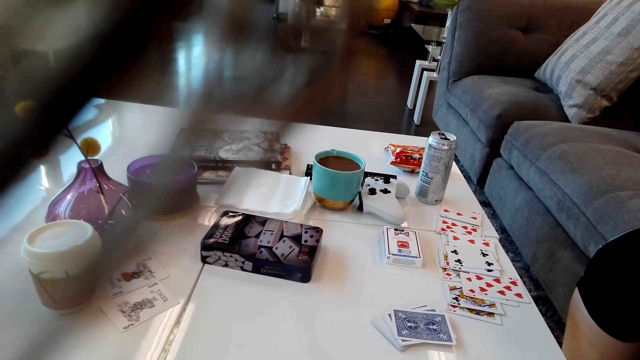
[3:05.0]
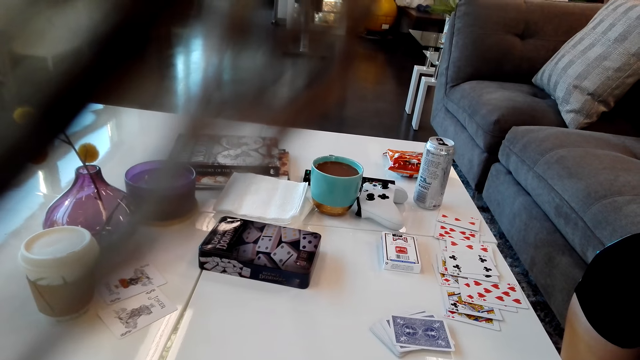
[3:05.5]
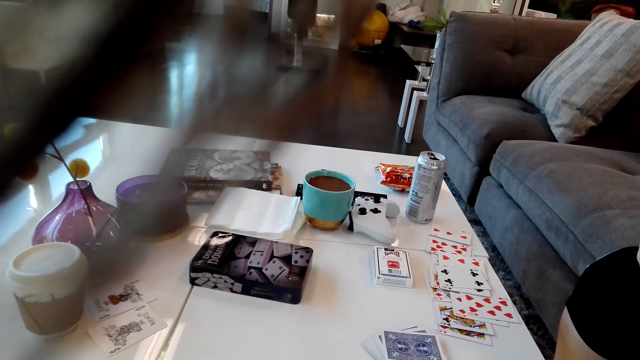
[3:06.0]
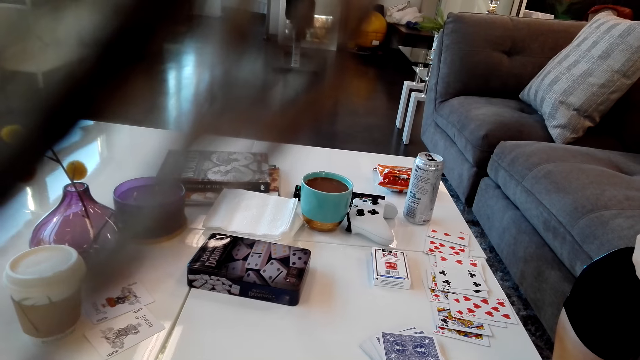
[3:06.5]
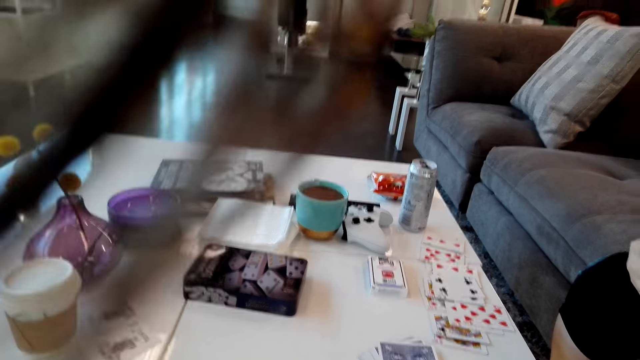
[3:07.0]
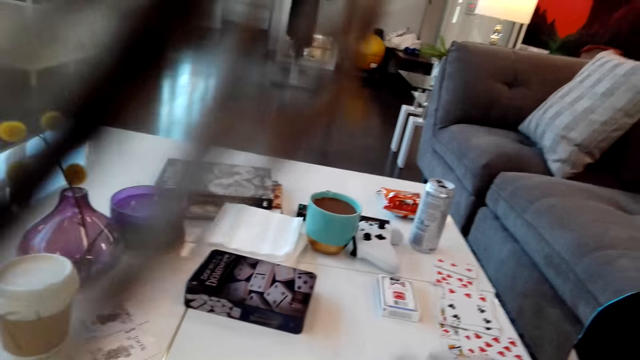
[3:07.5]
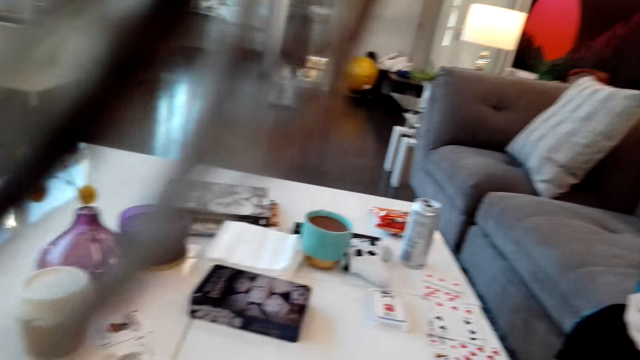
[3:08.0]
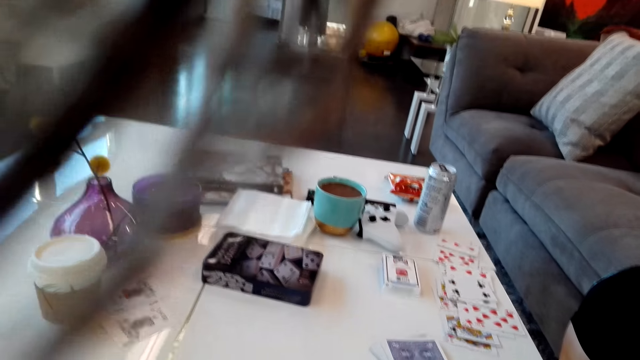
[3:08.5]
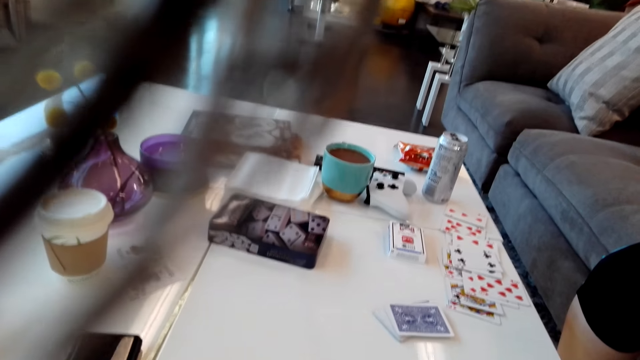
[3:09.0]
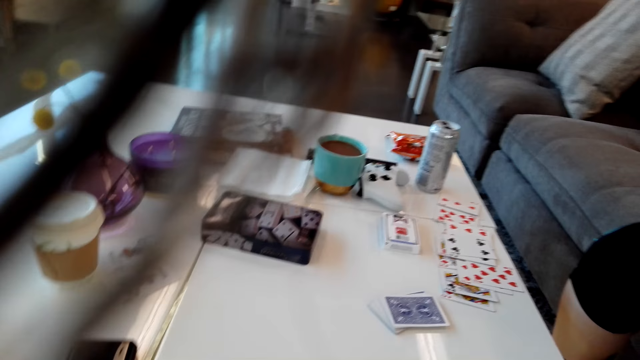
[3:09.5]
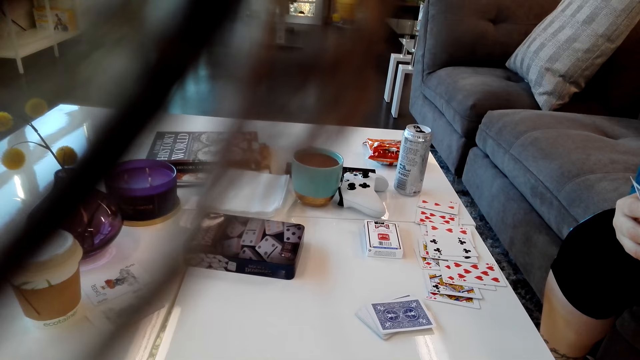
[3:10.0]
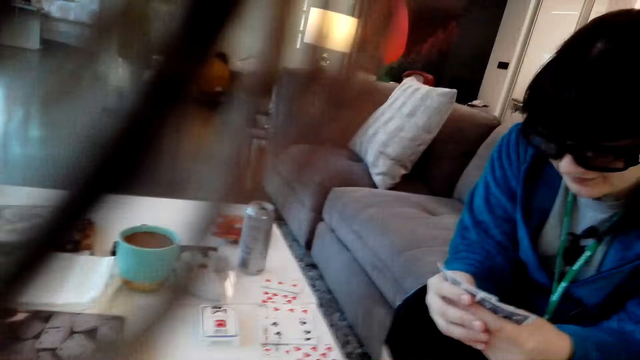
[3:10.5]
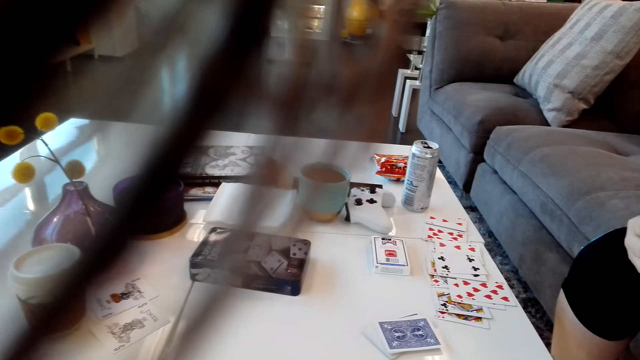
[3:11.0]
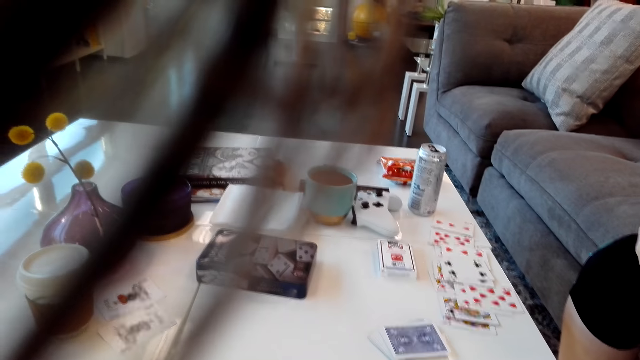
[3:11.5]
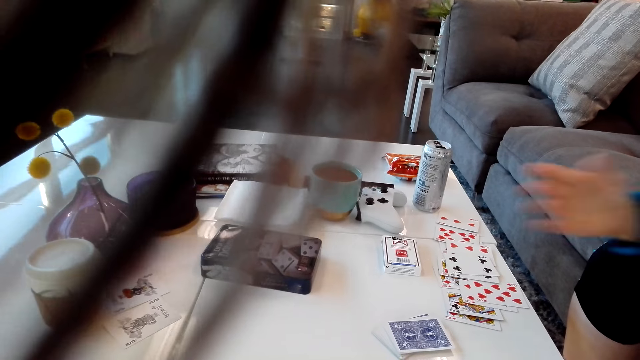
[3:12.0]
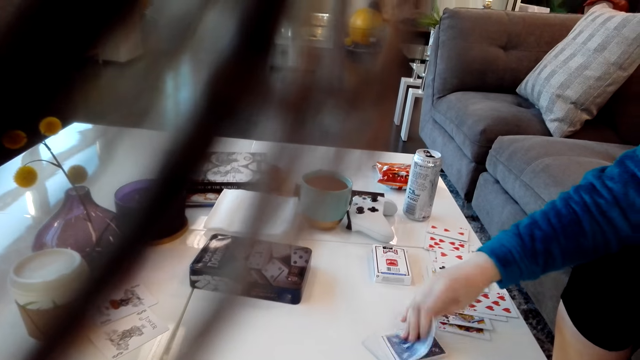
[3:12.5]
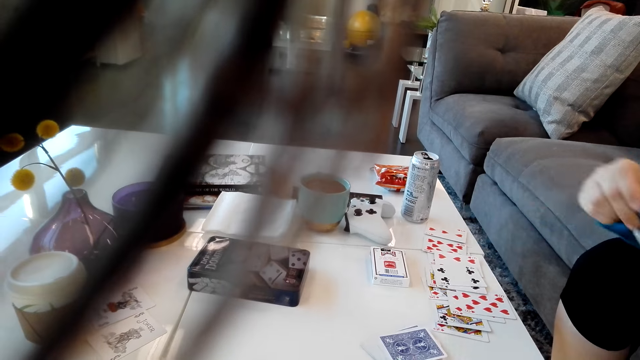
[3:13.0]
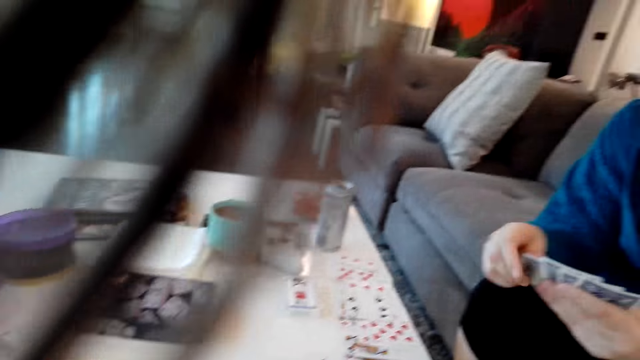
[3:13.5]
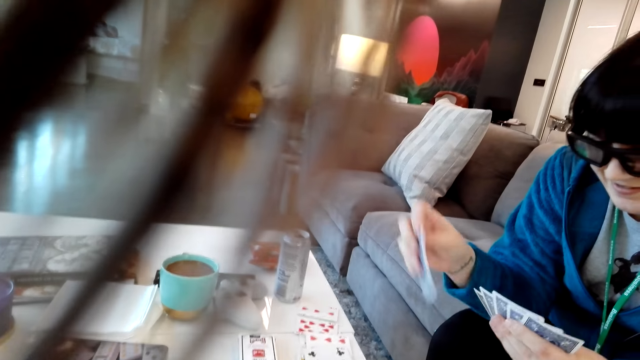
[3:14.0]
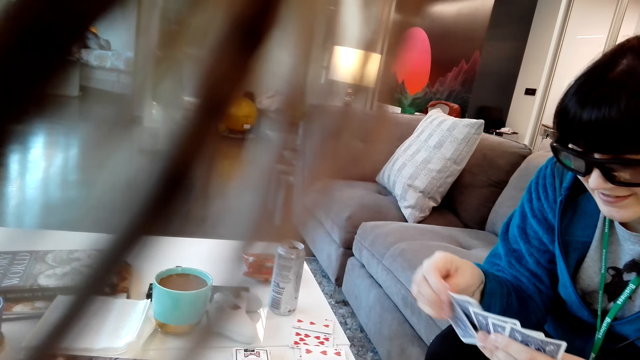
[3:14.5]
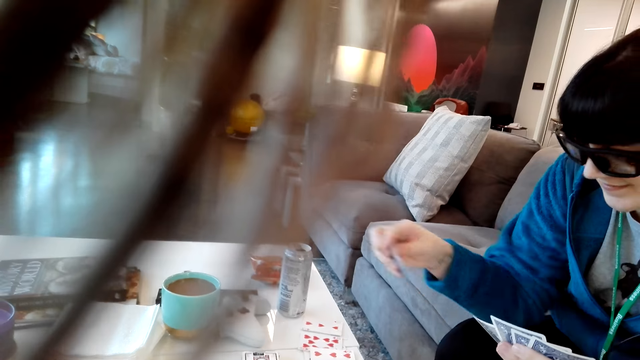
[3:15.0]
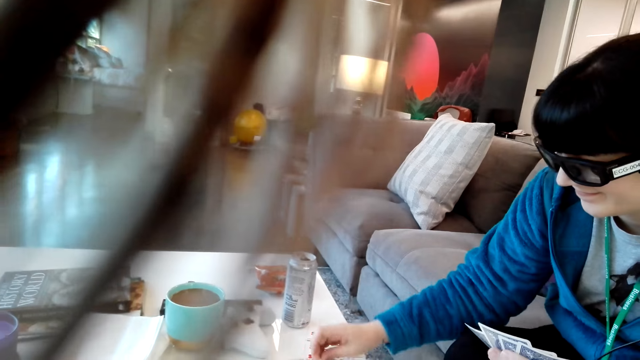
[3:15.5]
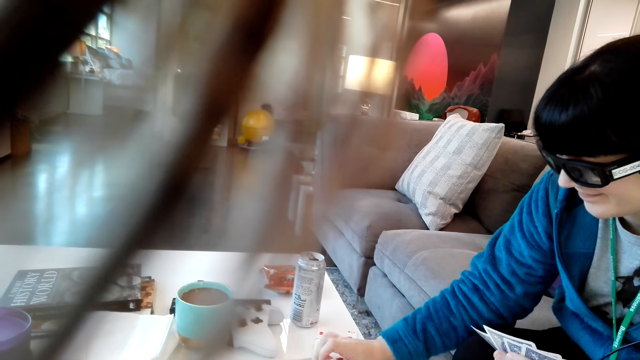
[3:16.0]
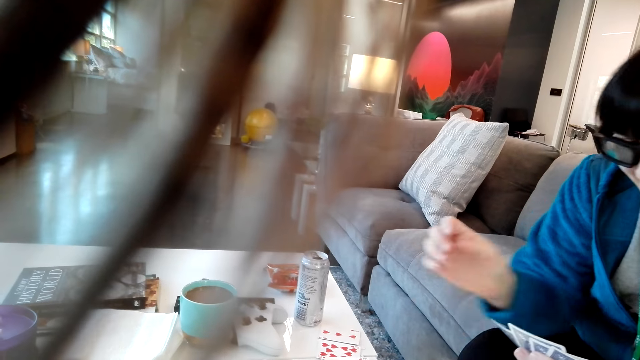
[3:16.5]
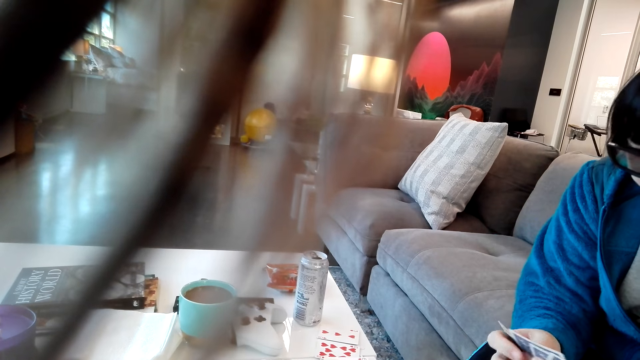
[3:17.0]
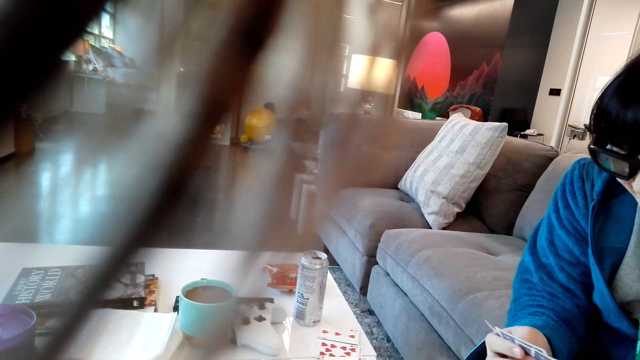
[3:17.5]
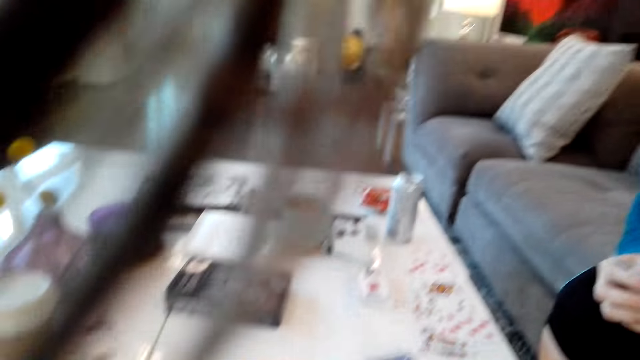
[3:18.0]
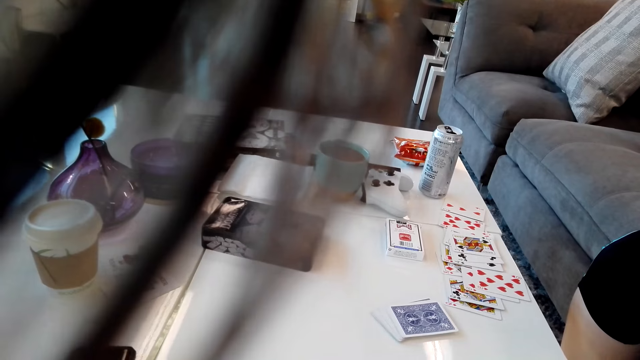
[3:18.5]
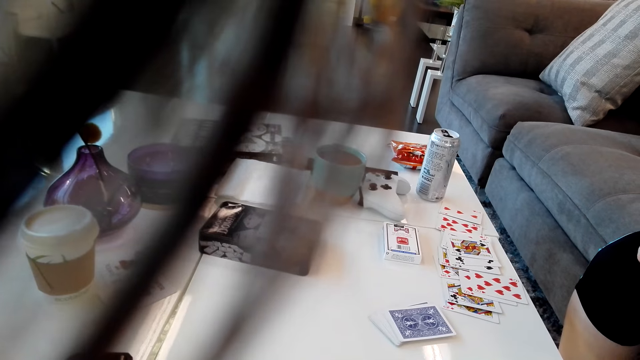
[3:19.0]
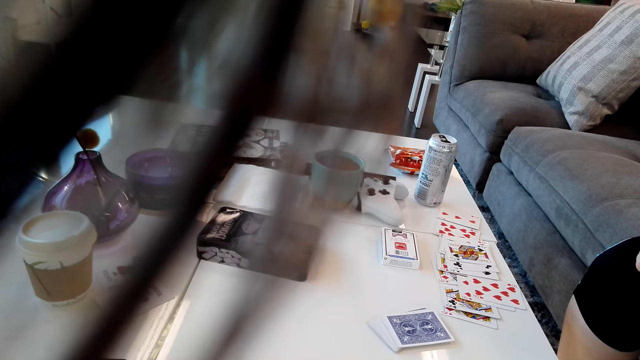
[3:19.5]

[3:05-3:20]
The camera wearer picks up a card on the table. A person picks up the card on the table, looks at the card in the hands and puts the card on the table.

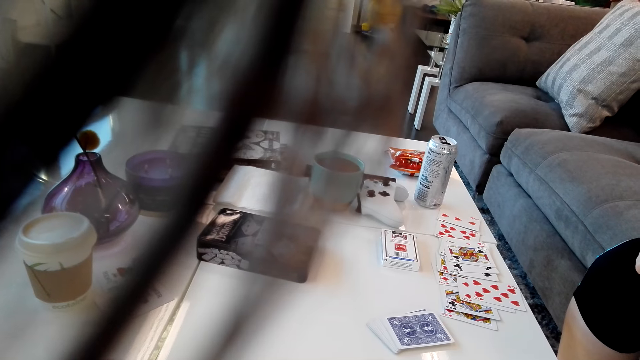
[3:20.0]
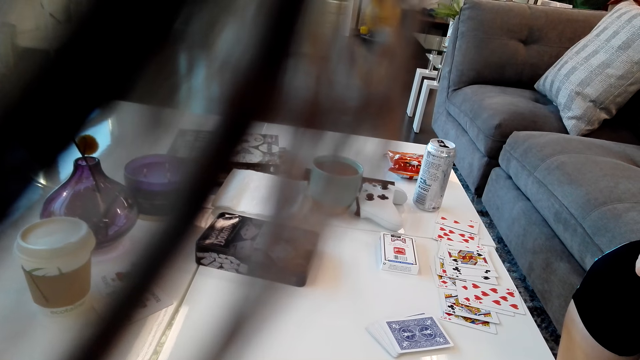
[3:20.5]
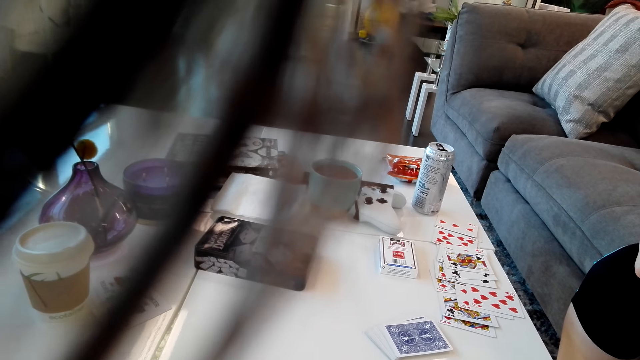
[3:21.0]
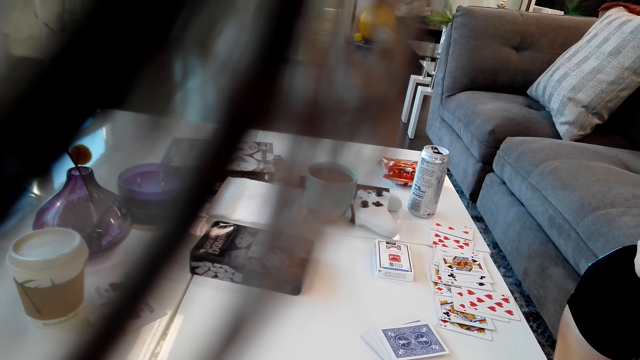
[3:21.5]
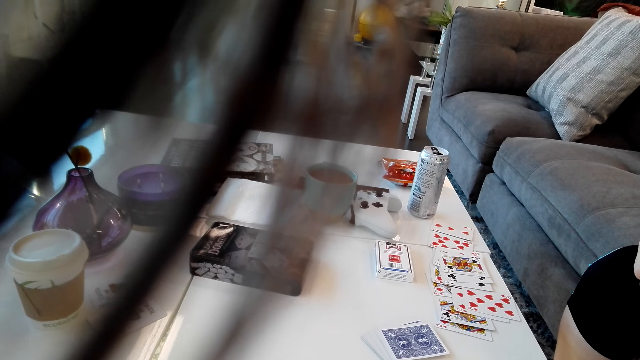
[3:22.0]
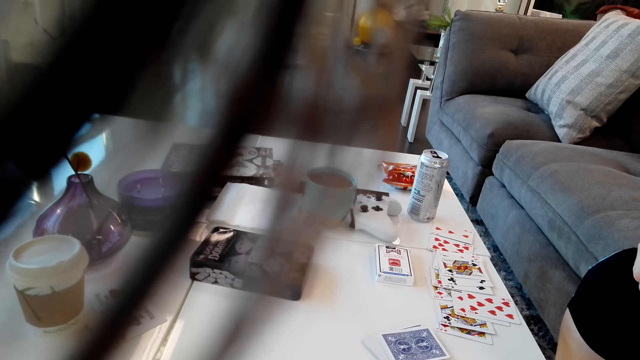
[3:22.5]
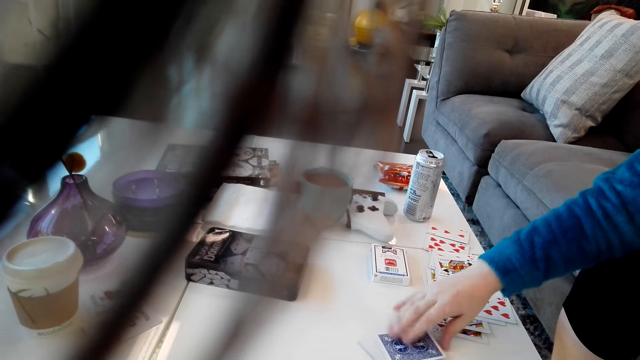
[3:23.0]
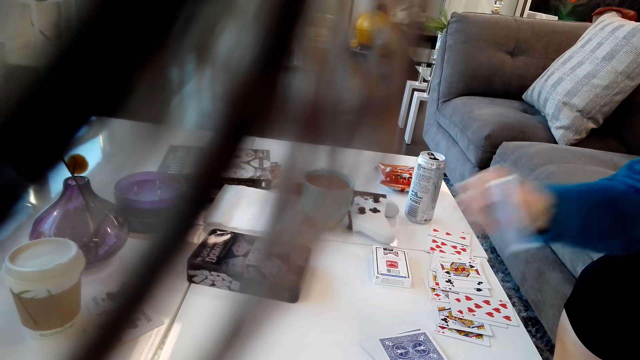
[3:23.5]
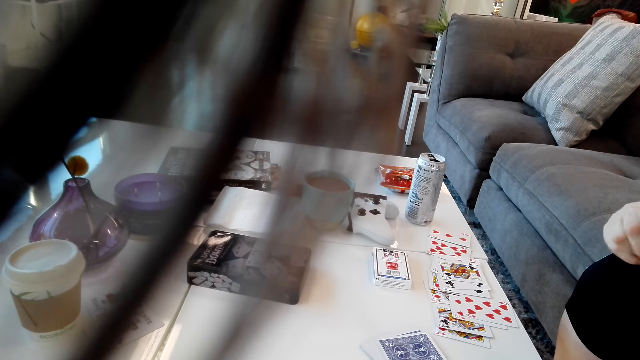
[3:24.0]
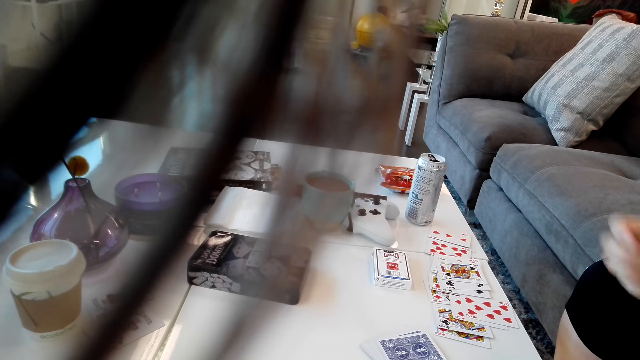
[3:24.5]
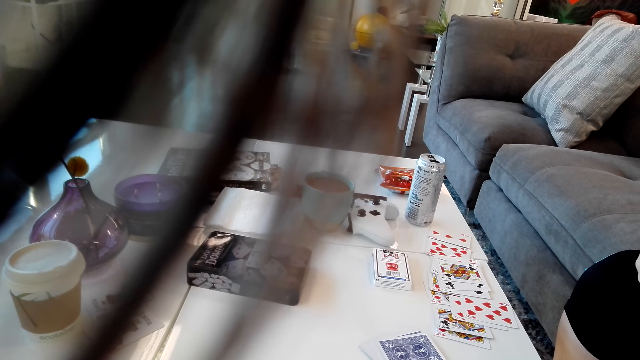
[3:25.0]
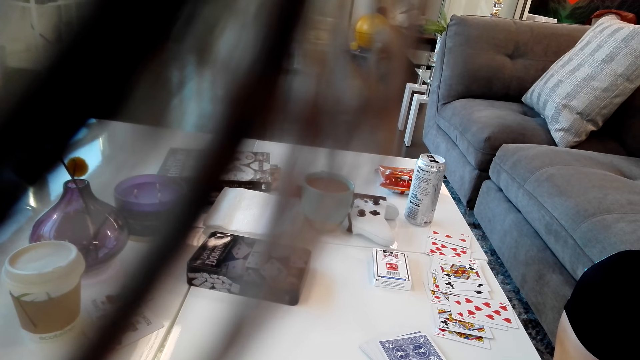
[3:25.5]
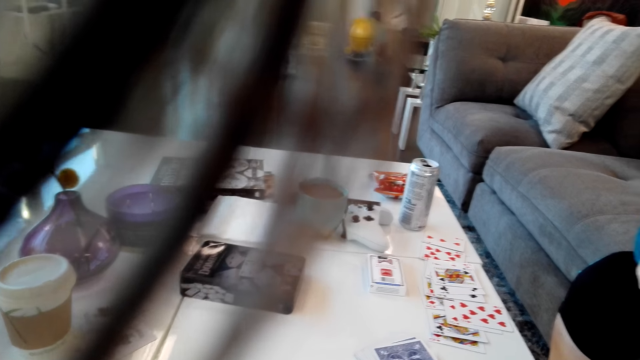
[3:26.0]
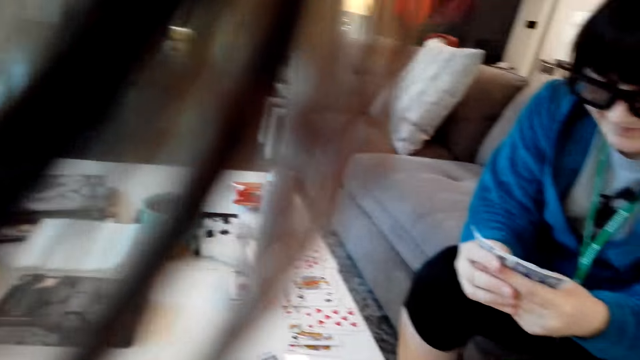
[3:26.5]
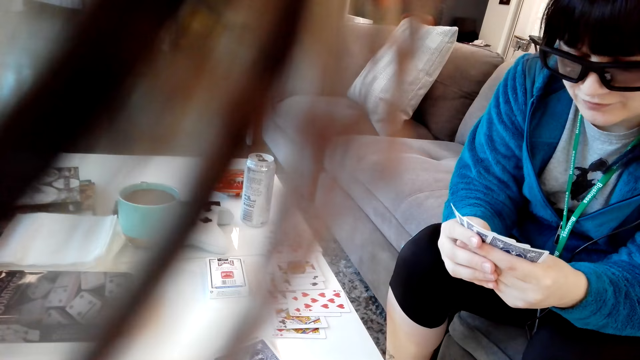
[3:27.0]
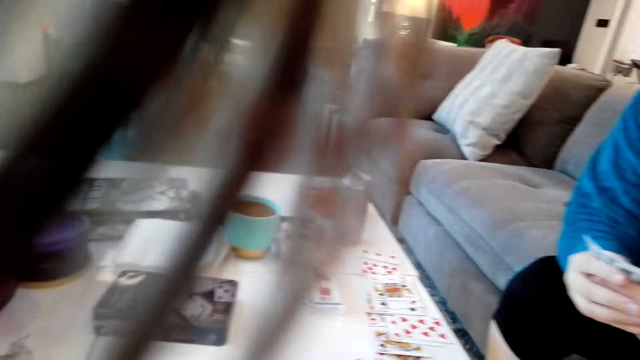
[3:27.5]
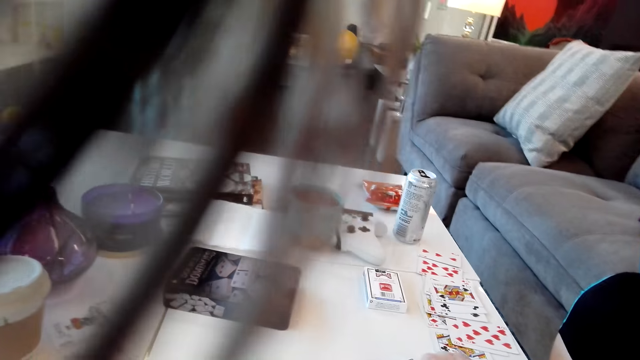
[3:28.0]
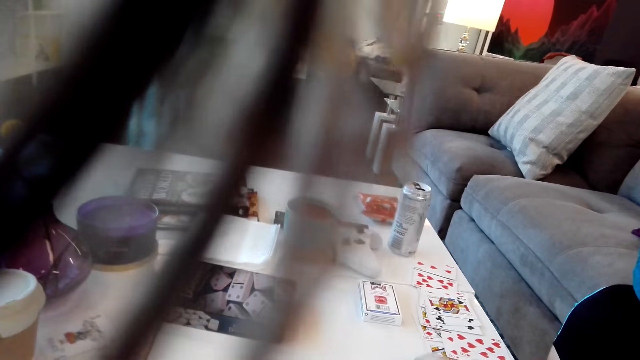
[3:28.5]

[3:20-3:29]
A person picks up a card on the table. The person looks at the cards.
